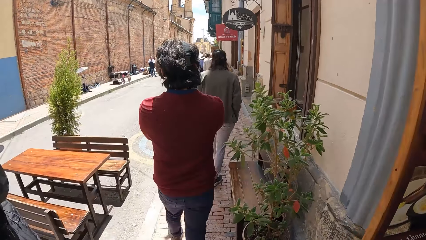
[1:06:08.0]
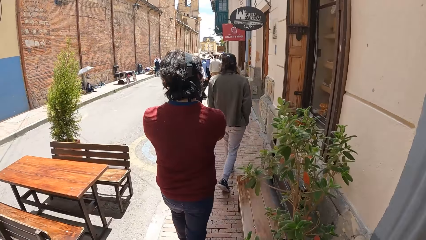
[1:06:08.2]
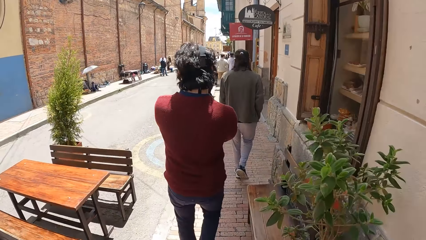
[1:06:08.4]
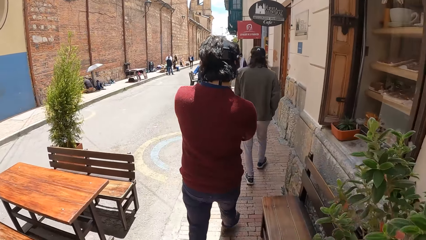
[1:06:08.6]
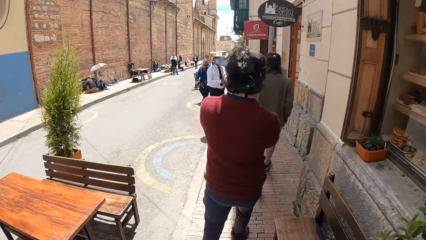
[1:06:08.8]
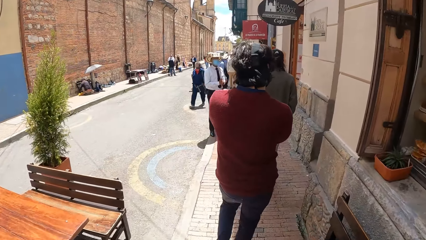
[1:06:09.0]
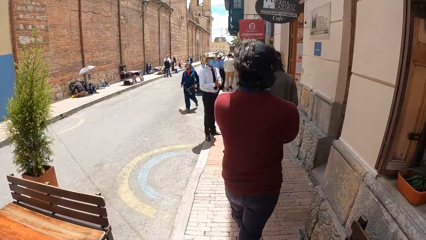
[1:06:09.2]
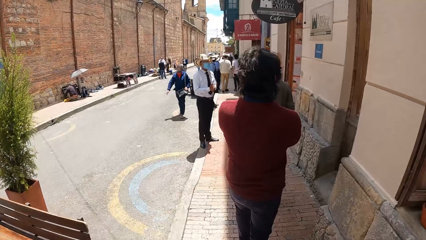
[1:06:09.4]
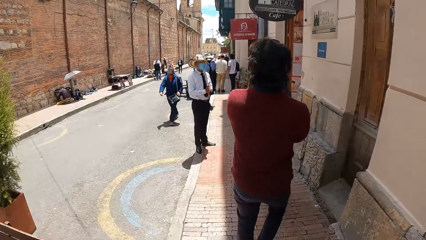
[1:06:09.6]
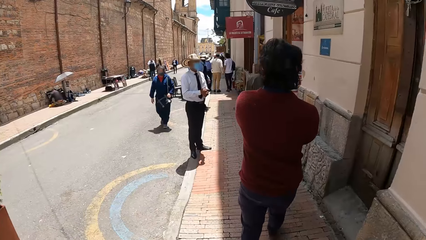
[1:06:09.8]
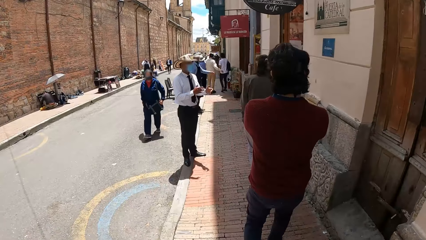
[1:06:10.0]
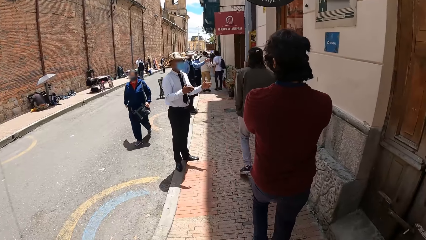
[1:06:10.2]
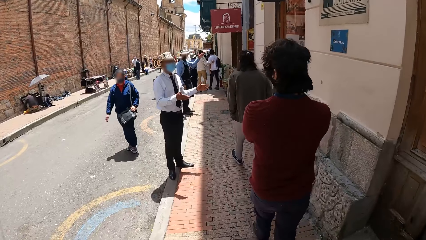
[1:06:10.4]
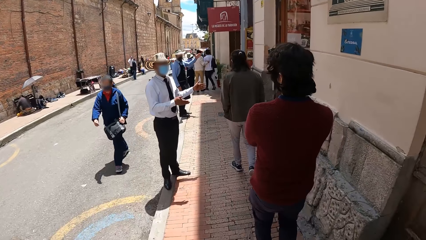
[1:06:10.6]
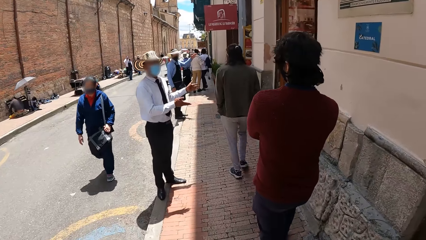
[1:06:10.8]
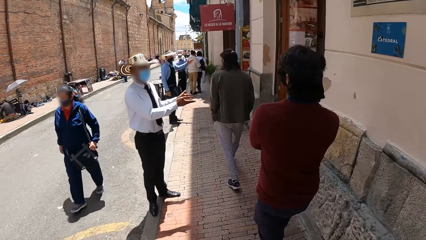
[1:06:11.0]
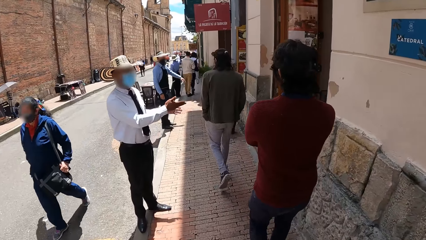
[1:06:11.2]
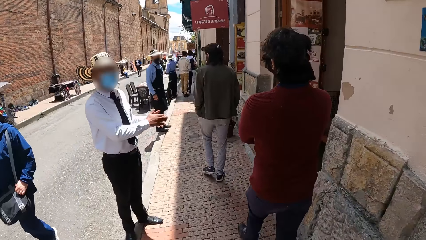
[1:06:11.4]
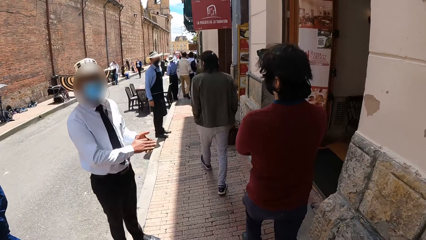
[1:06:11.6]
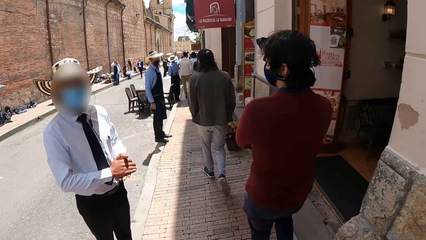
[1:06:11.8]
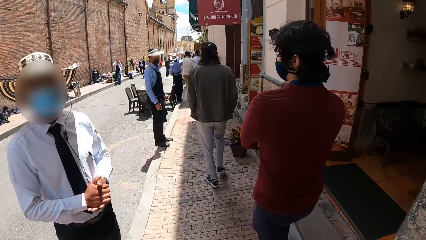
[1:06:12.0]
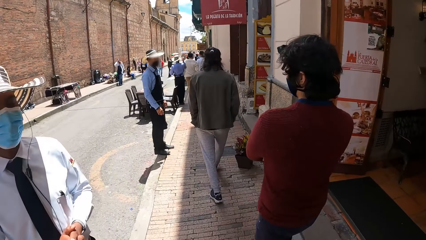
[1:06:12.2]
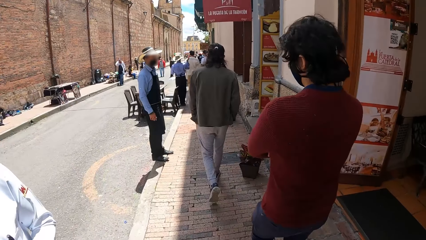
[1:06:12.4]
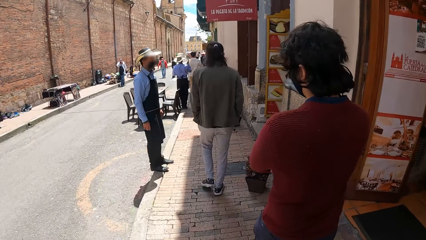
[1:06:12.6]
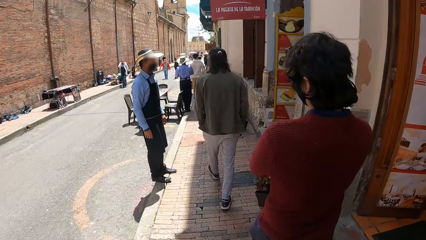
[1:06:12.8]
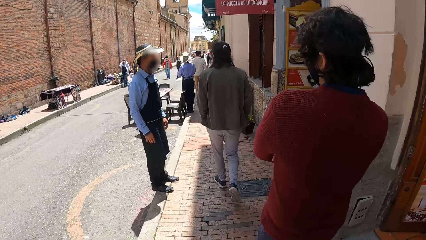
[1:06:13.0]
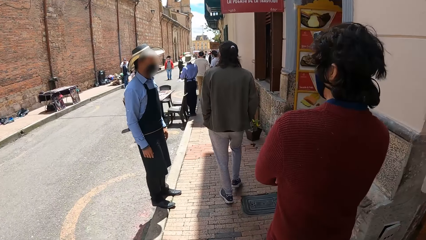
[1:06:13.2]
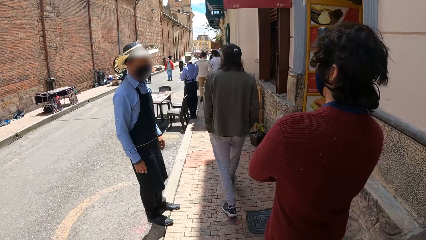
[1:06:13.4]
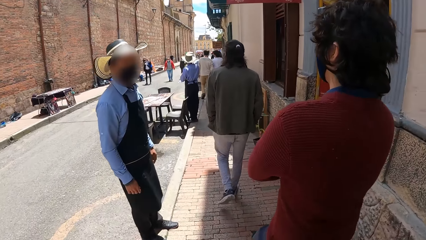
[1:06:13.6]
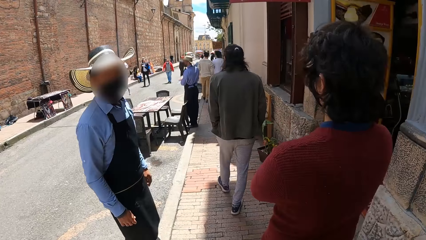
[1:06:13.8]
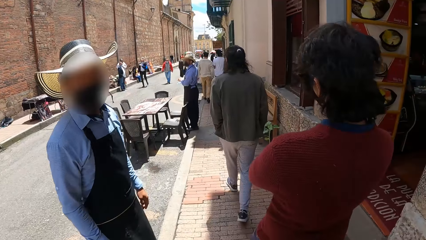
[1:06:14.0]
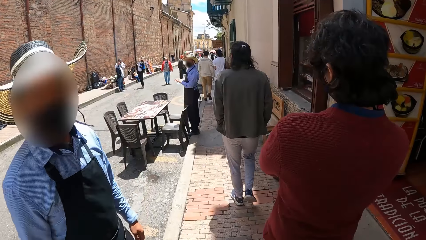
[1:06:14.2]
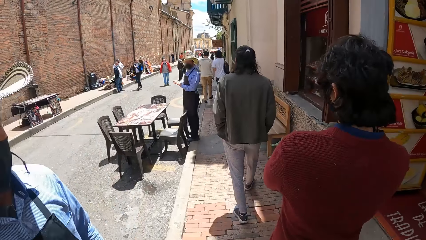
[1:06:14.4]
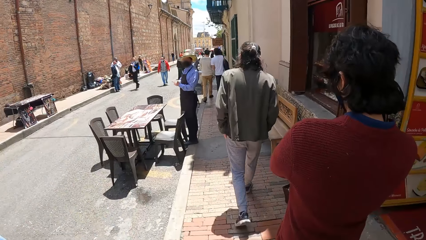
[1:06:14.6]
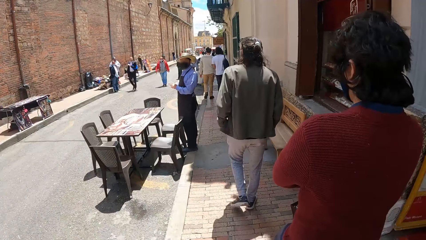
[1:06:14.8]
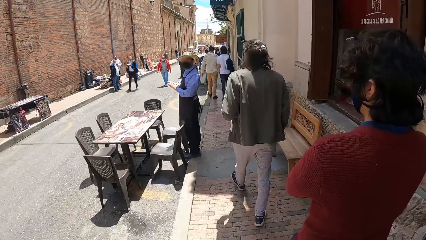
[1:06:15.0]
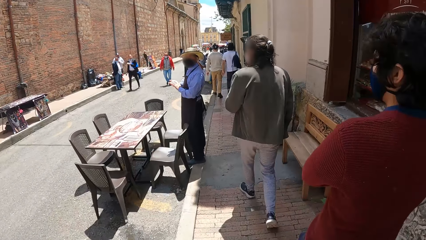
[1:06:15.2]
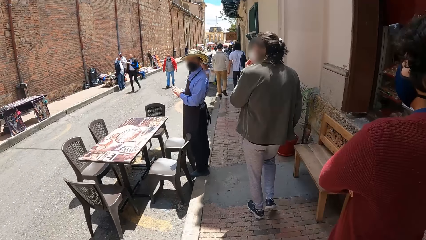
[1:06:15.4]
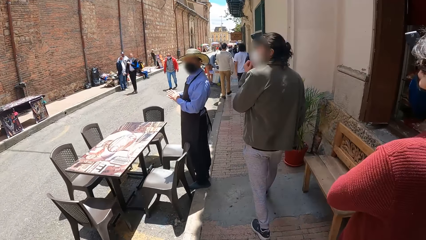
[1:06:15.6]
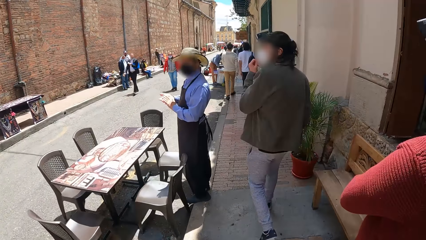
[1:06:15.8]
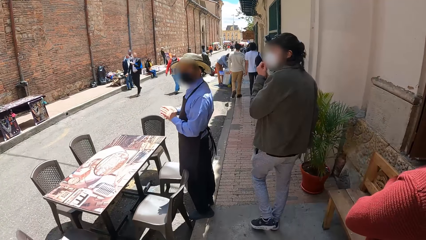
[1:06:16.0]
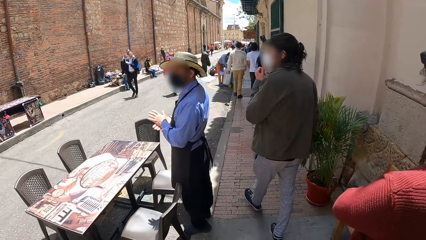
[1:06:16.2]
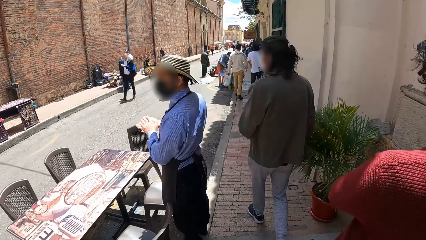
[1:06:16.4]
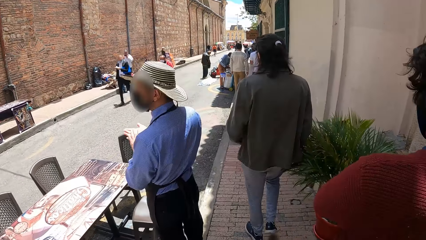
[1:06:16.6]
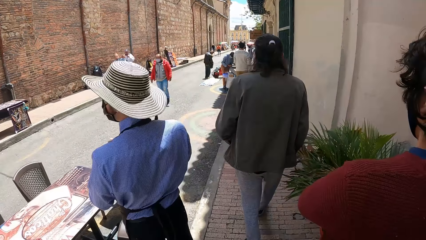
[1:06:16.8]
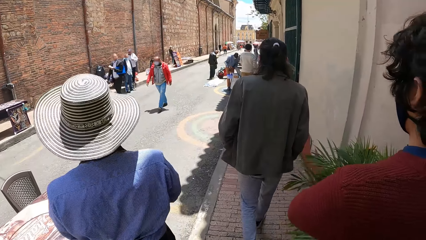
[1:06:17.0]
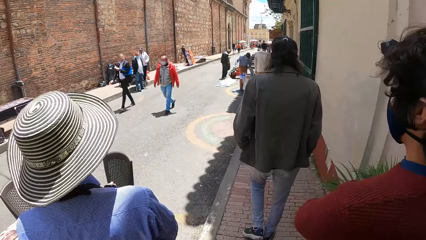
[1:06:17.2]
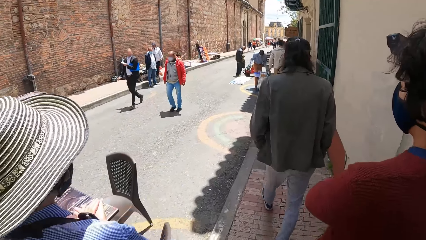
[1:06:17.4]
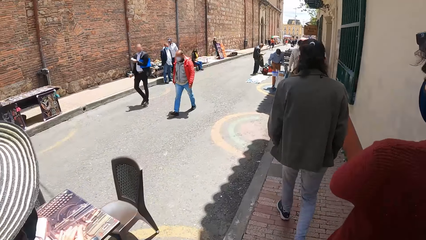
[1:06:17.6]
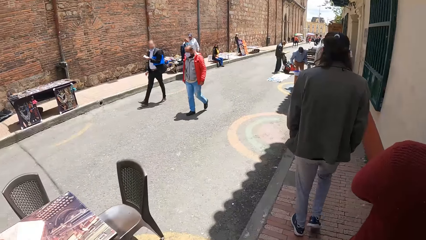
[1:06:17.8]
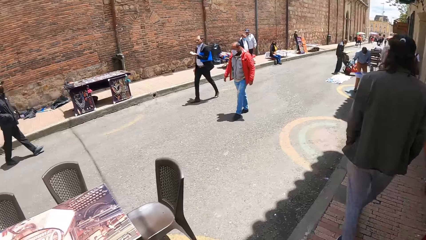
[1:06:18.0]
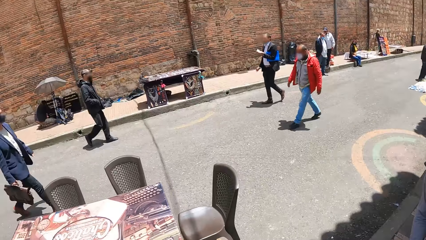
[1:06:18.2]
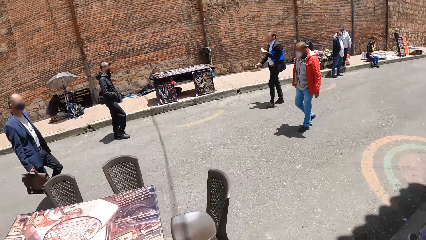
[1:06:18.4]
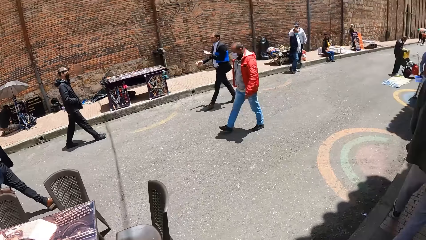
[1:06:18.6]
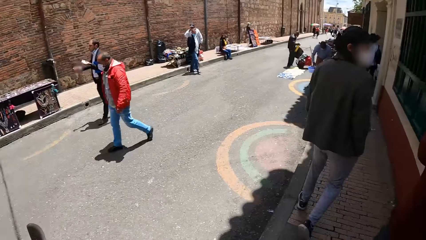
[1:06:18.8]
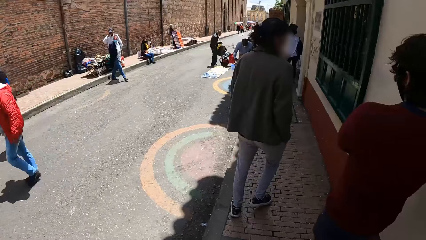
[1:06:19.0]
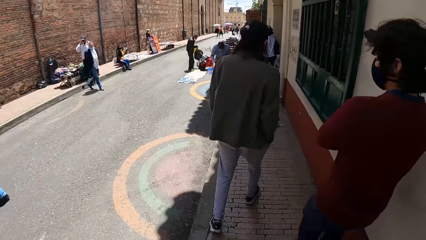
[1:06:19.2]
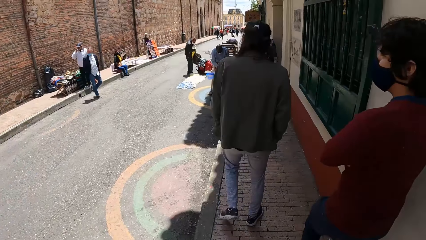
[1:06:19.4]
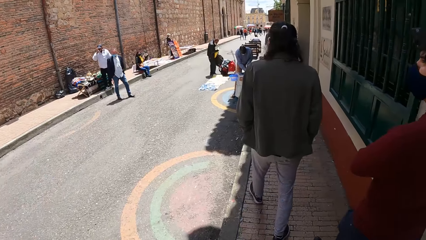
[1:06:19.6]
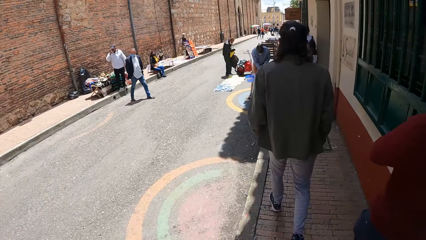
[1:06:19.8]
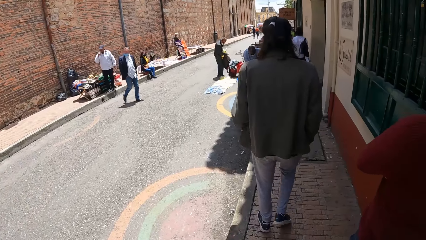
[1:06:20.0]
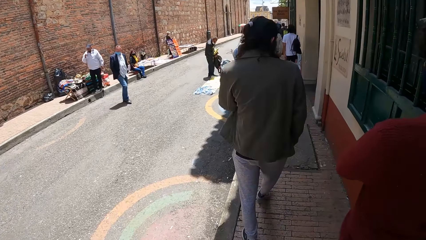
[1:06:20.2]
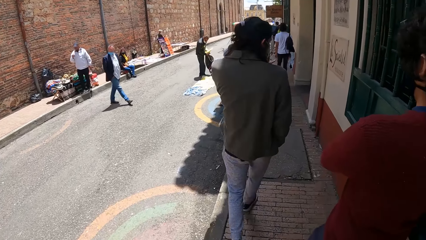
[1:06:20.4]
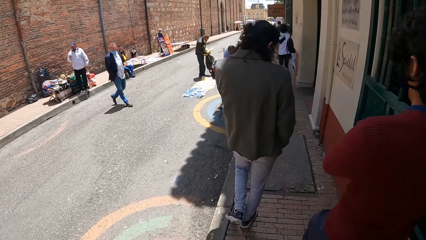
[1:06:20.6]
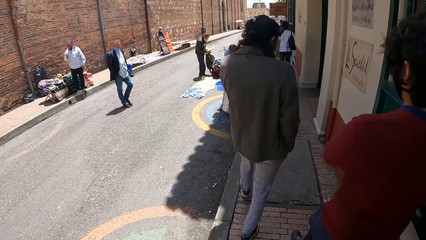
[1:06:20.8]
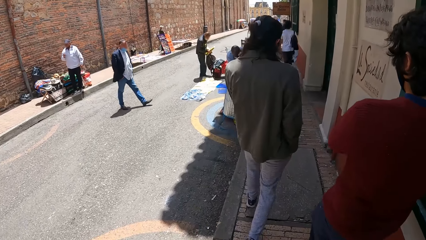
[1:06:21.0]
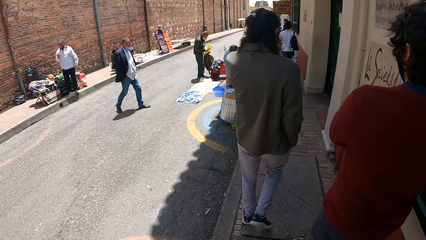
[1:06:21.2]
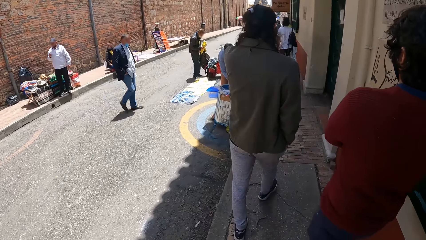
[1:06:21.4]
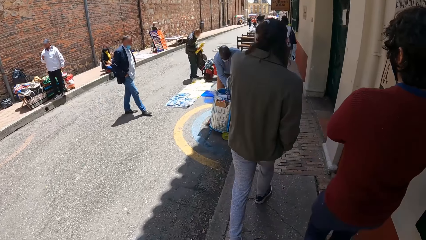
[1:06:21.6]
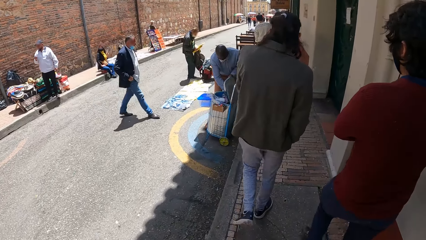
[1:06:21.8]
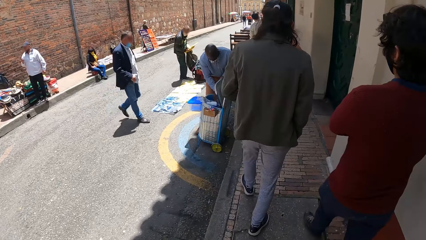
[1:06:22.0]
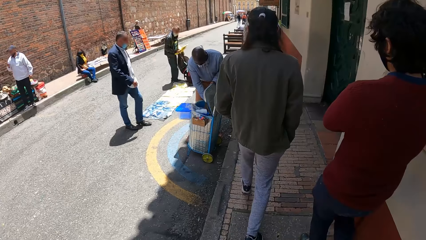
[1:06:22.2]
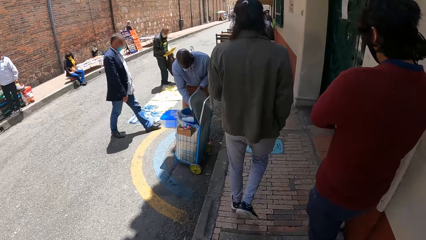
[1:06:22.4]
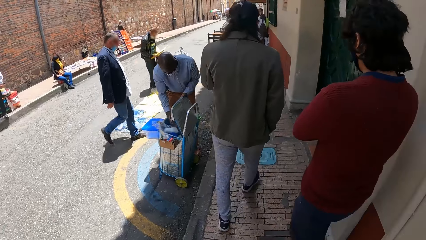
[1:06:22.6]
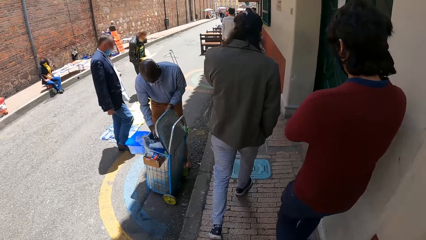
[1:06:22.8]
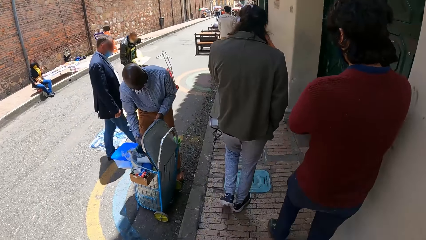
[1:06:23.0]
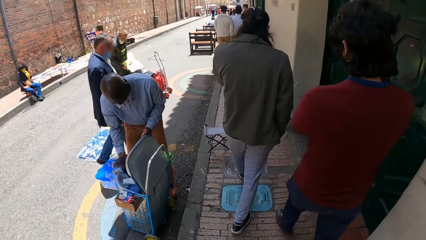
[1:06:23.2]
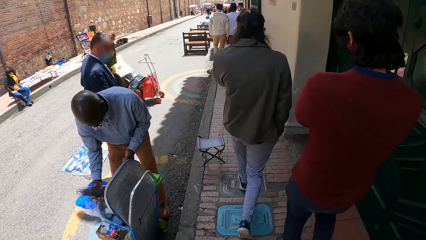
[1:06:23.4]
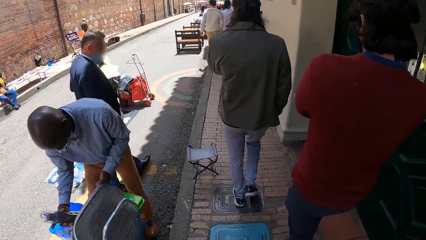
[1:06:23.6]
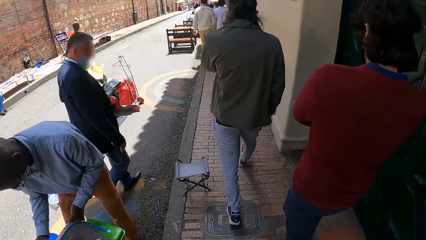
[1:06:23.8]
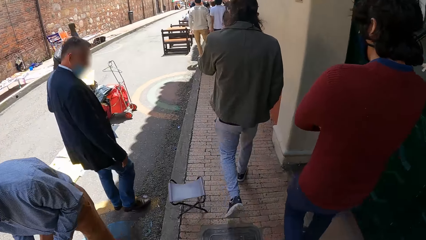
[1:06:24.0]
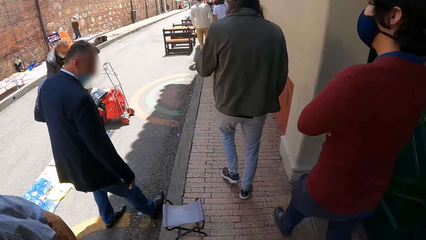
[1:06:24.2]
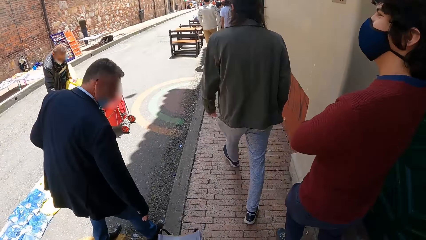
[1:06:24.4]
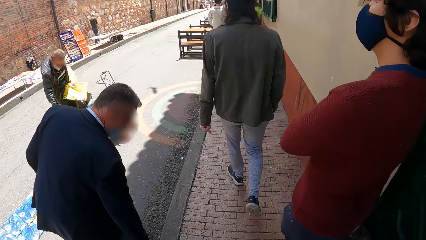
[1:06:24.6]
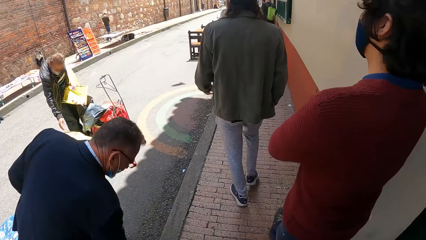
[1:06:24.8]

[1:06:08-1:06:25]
A man interacts with another man. The other man adjusts his facemask with his left hand. The camera wearer looks across the road. They follow a man. Another man holds some shirts with both hands. Another man holds a waste bin with his left hand and sorts through the waste bin with his right hand.
